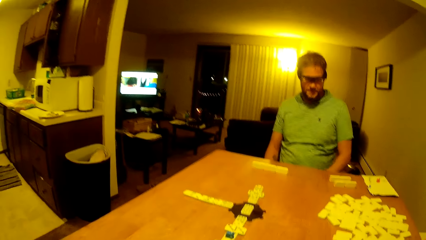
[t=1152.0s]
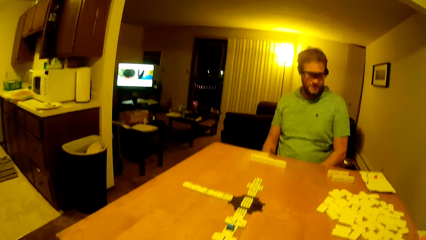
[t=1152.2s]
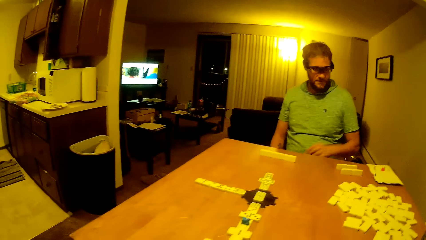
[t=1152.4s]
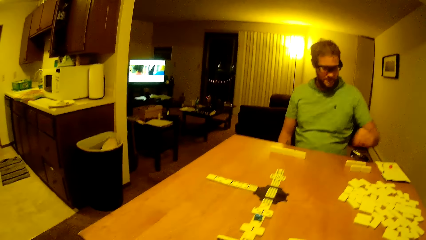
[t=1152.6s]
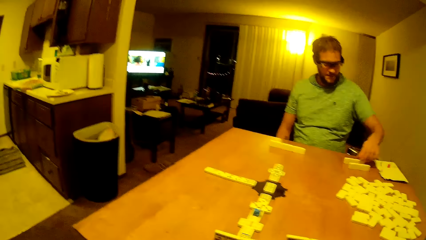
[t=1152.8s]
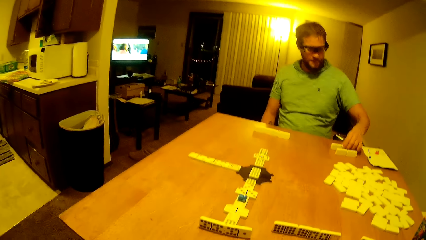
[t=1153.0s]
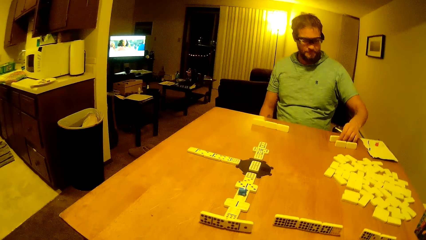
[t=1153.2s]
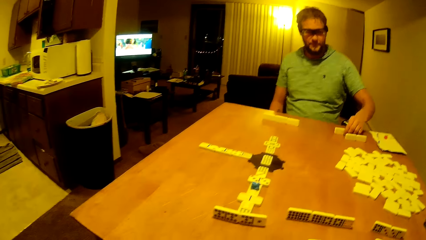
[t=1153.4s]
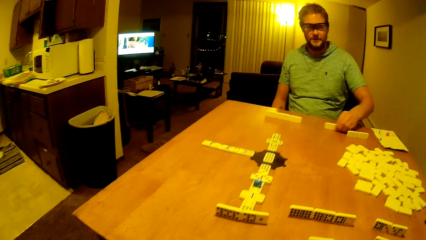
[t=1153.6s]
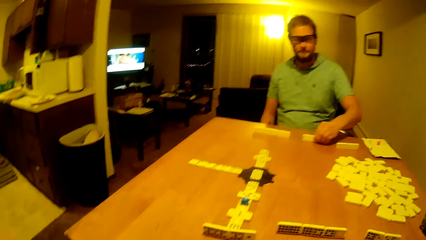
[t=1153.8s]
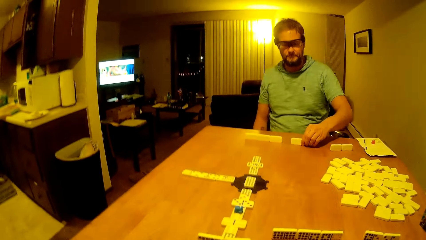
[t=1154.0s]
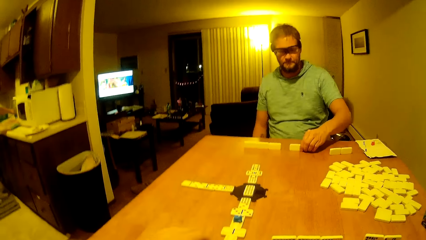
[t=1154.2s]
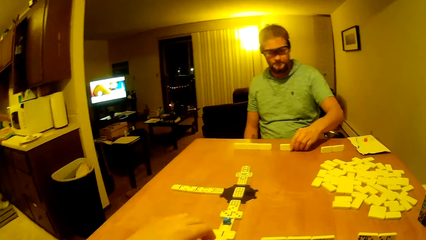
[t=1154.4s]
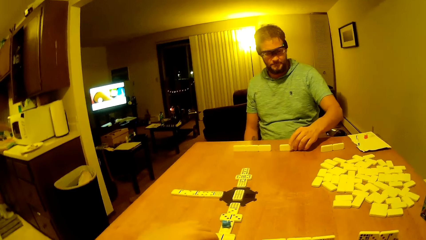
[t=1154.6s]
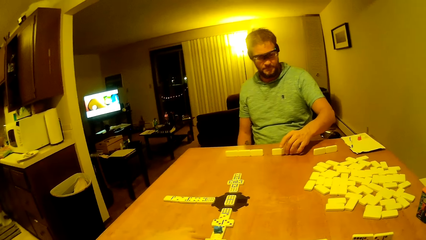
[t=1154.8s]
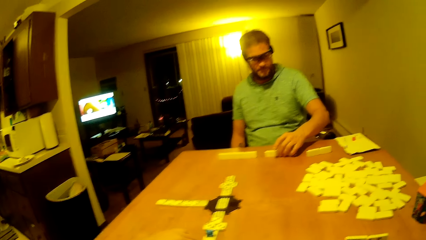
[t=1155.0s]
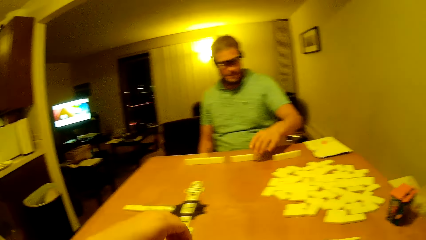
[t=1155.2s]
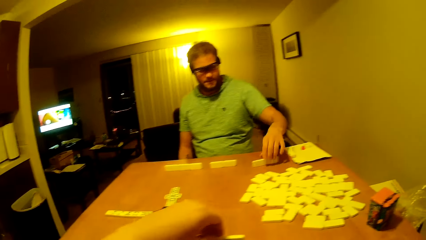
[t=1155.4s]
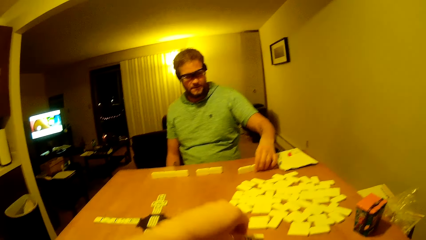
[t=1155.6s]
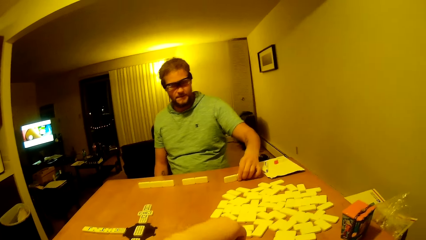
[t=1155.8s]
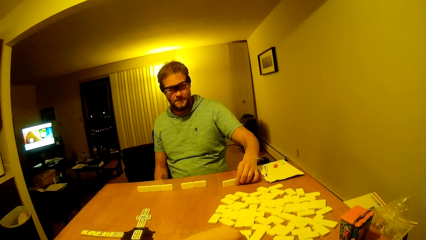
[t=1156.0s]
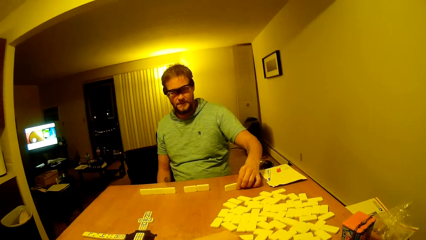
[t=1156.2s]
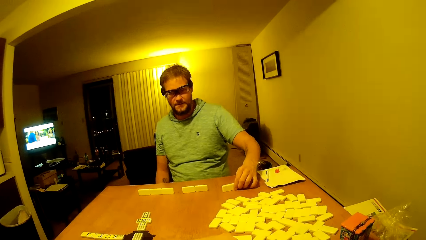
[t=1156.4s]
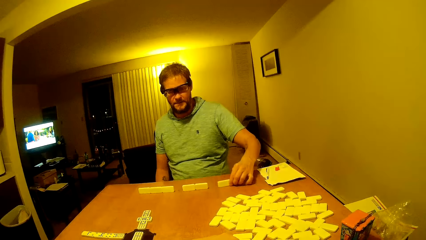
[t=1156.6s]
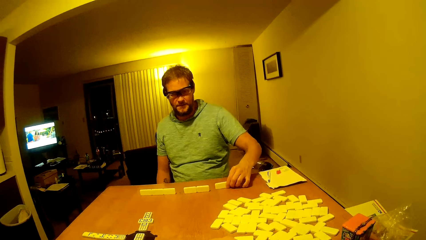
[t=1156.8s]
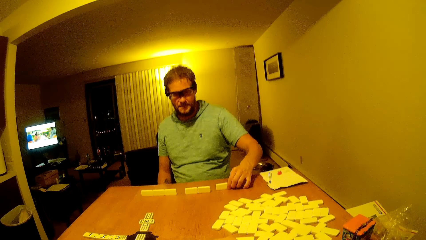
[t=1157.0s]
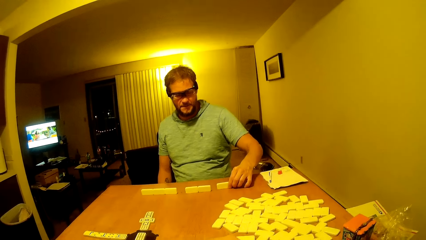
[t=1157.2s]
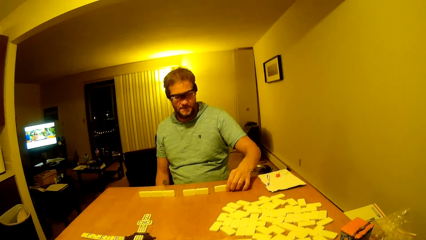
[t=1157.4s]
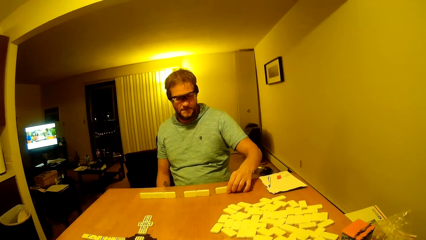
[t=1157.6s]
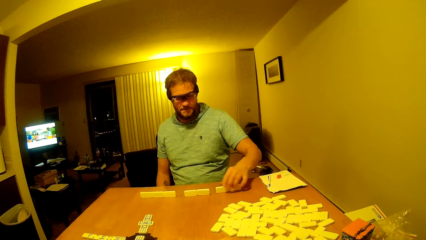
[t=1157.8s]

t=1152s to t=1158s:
The man puts his hands down. The man arranges his pieces and picks up the dice. The man arranges the dice in line.

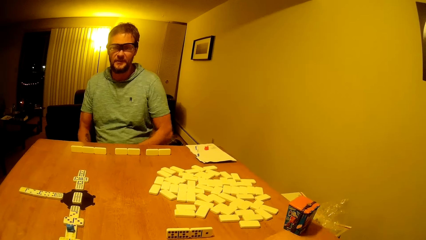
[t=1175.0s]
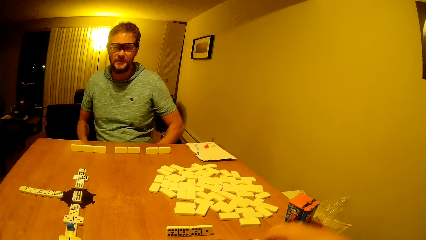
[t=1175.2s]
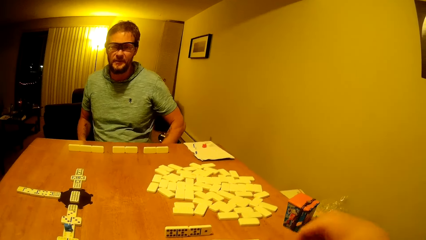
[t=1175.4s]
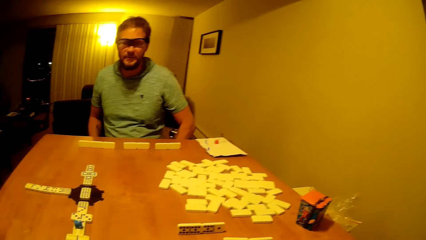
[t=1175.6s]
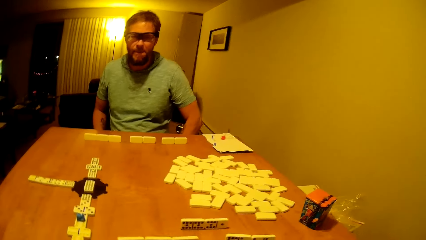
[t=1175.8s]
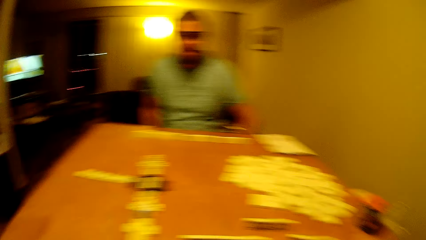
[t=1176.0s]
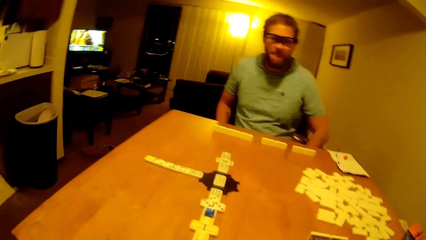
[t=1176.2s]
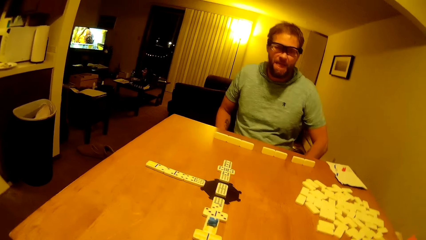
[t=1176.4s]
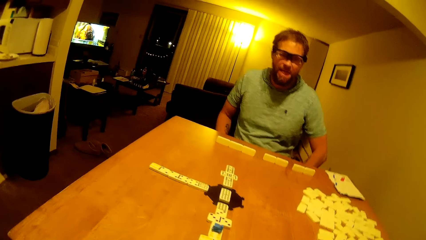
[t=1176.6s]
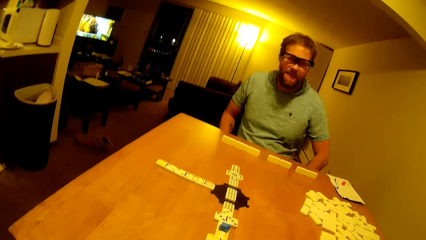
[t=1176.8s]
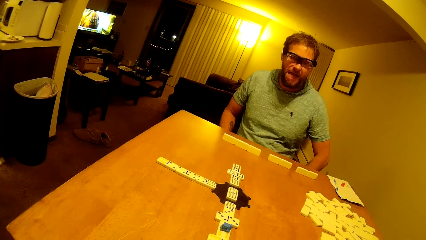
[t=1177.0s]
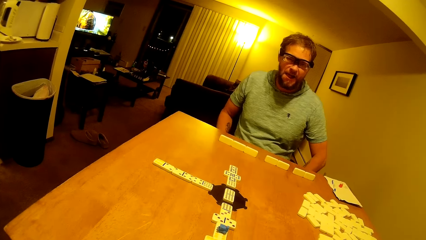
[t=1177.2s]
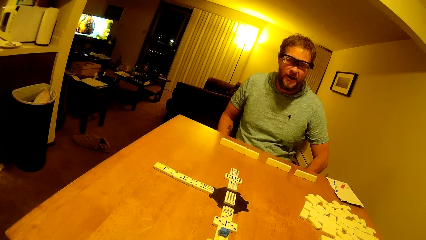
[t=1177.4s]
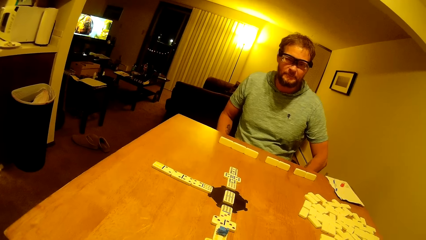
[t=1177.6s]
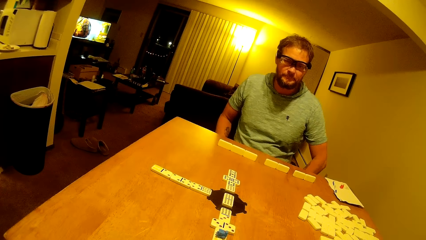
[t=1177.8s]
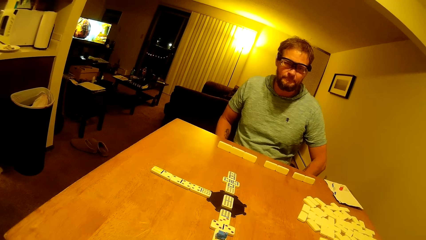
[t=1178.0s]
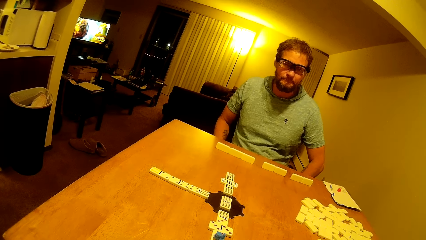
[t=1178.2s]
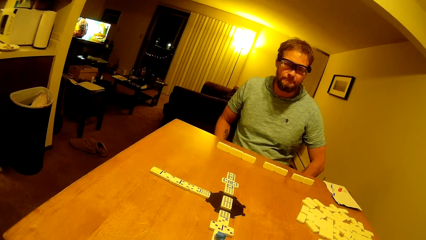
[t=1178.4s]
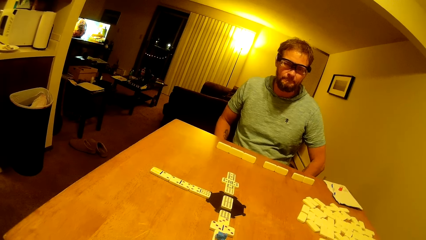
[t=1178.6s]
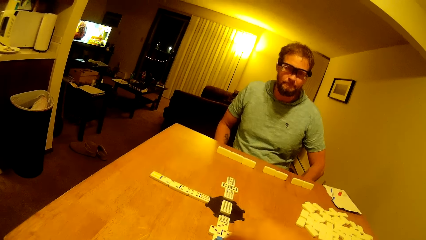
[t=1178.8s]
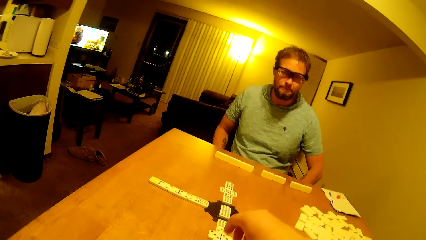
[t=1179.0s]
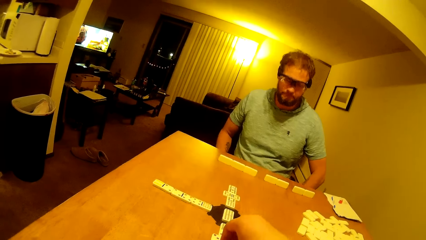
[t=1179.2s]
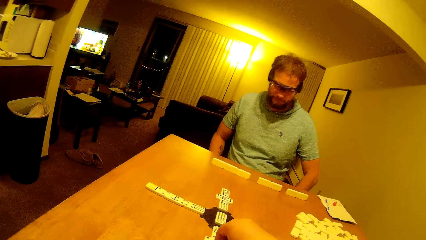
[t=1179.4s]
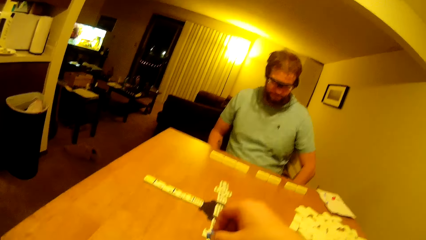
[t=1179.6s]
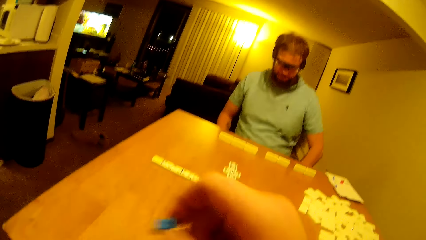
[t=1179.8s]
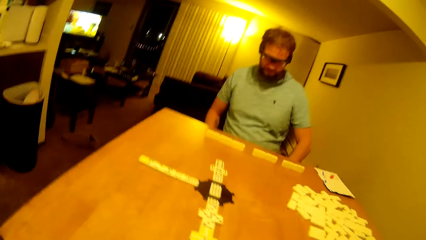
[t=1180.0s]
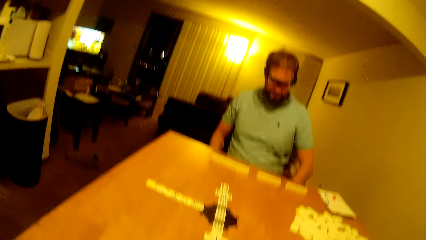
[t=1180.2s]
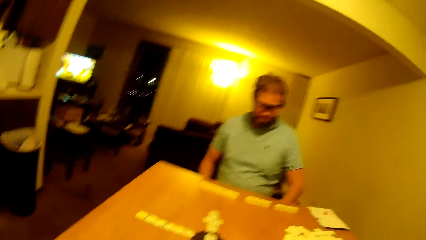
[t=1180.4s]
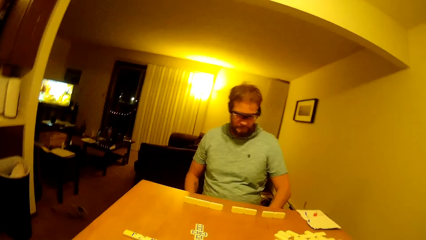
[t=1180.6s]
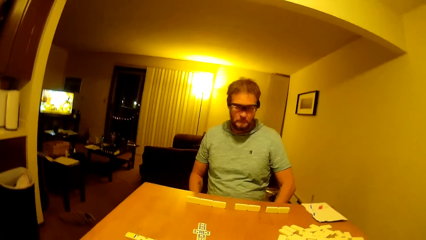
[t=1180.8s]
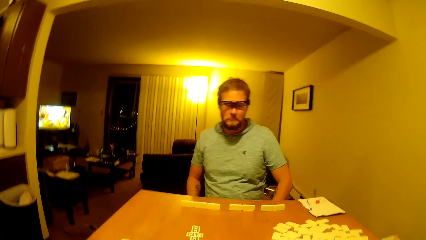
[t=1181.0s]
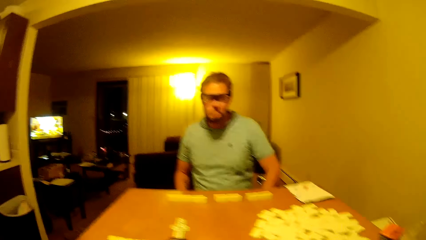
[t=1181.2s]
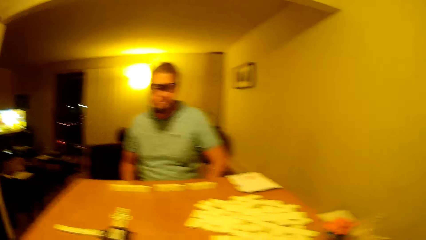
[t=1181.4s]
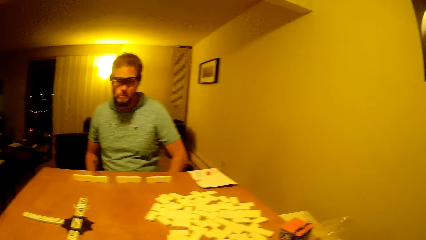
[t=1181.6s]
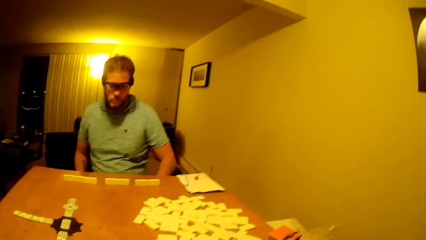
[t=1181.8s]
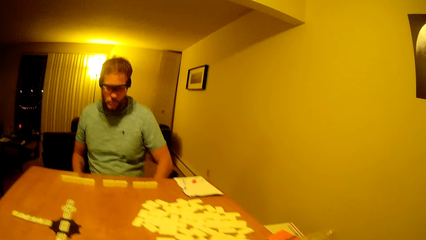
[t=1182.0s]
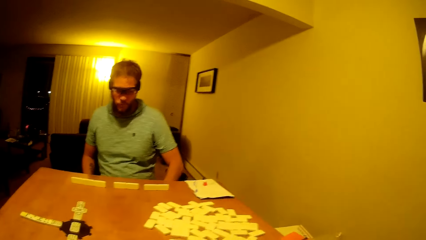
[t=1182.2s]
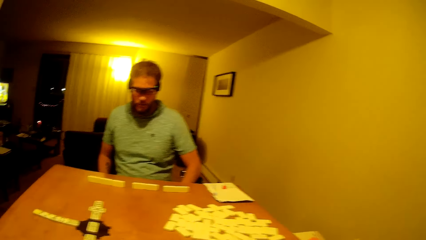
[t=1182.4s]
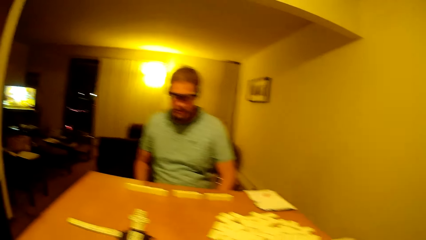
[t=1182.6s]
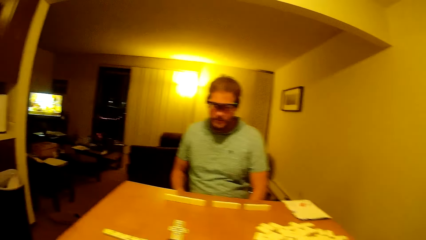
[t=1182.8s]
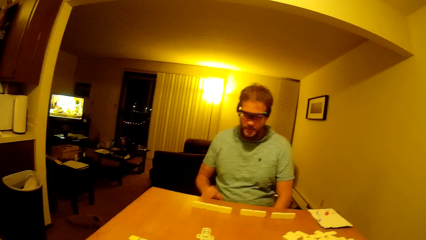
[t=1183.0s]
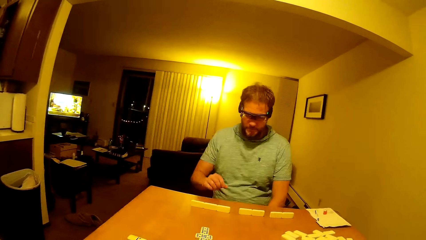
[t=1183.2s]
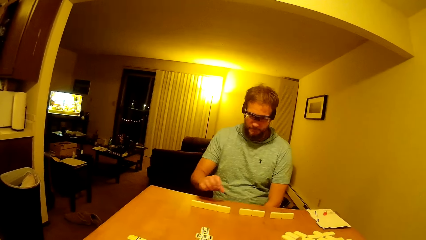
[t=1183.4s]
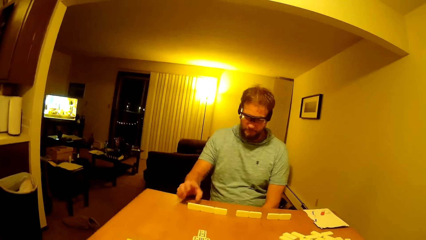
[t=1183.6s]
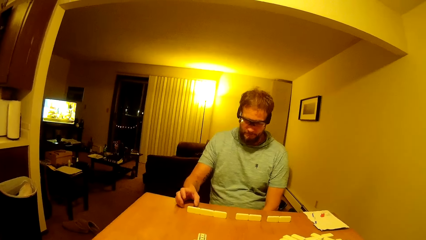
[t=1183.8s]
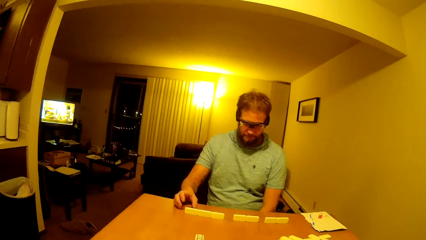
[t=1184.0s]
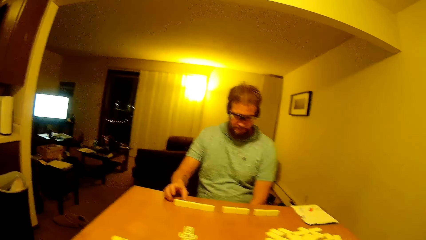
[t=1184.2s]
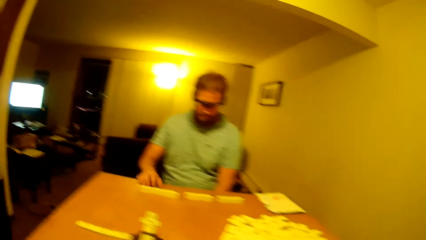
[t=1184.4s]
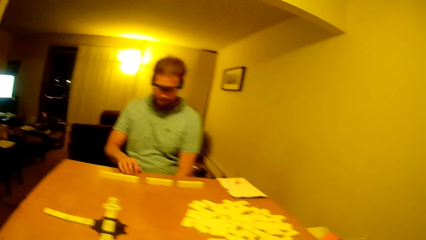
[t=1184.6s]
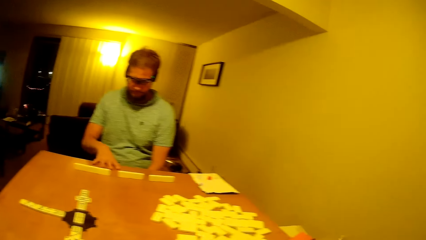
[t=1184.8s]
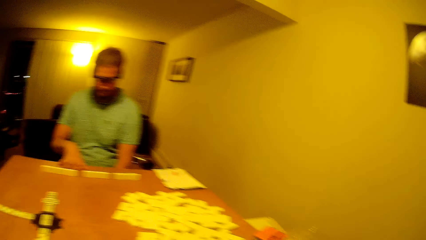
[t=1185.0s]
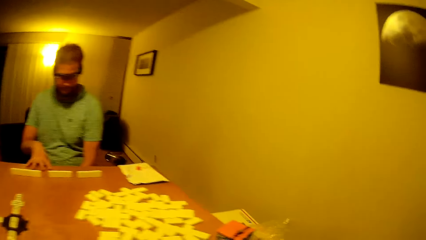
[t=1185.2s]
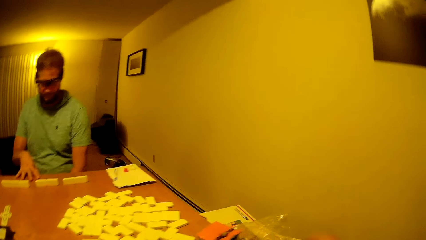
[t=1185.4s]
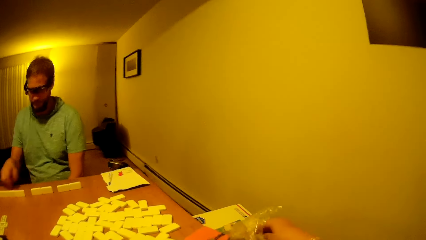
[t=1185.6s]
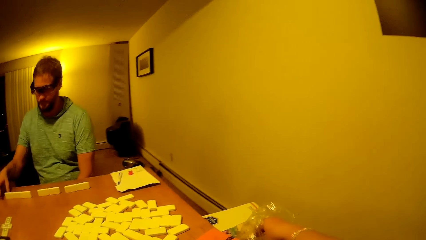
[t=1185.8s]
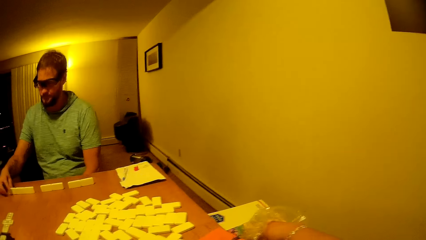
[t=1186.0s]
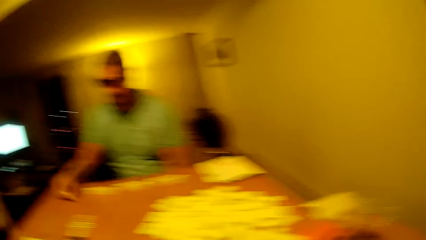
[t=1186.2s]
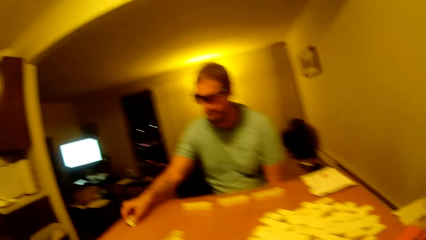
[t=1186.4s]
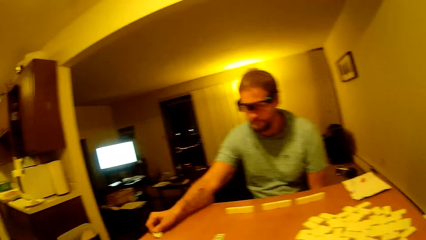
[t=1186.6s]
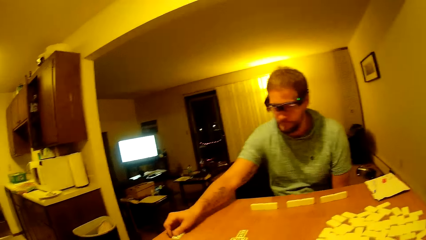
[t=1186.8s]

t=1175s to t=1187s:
The camera wearer puts the dice down. The man looks at the game. The camera wearer lifts a hand up. The man lifts a hand up and holds the table.
